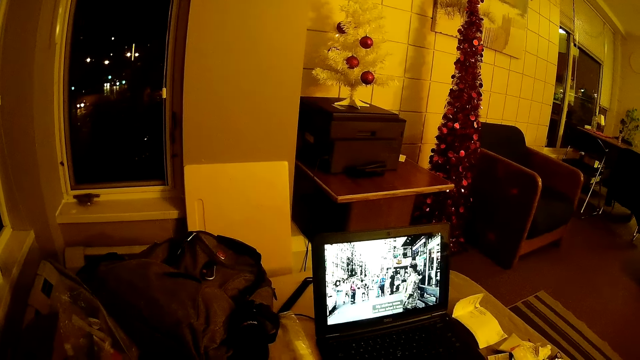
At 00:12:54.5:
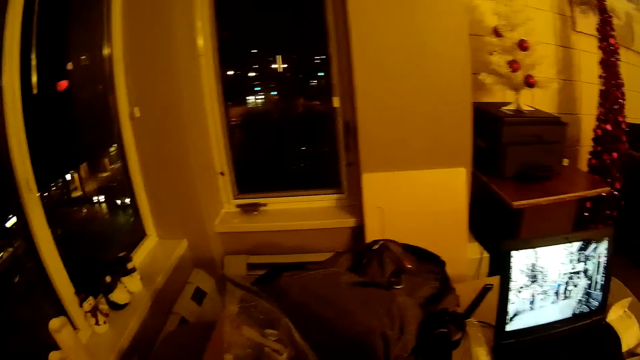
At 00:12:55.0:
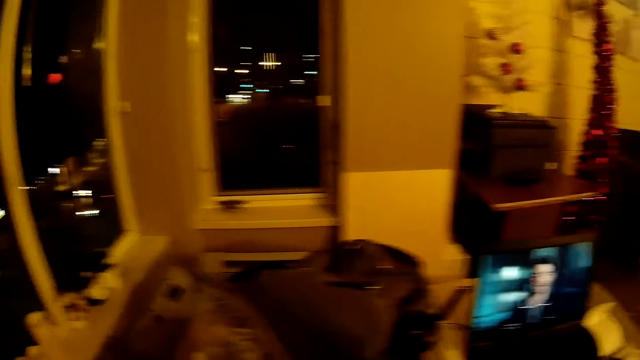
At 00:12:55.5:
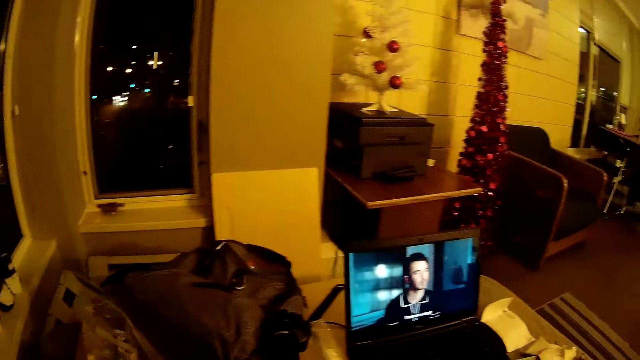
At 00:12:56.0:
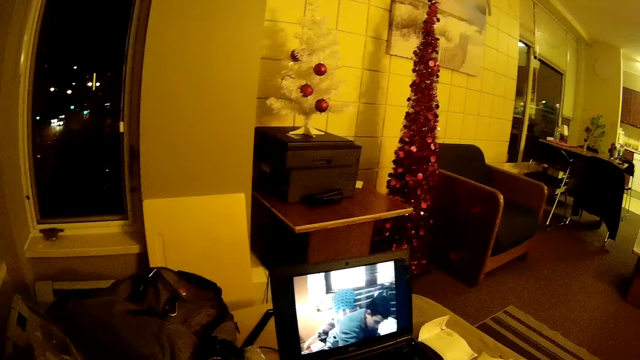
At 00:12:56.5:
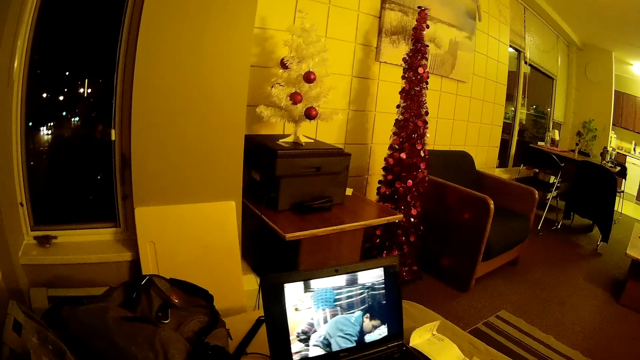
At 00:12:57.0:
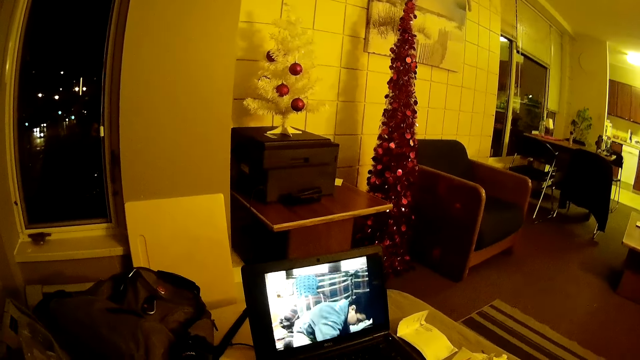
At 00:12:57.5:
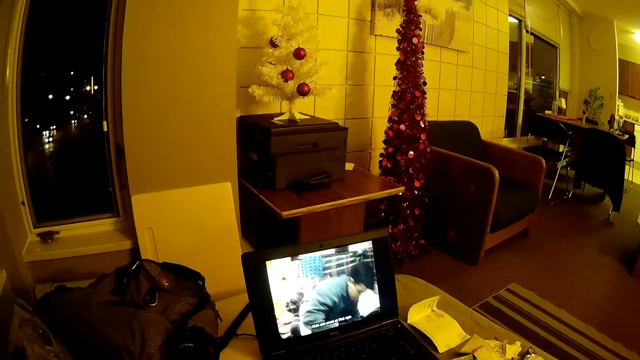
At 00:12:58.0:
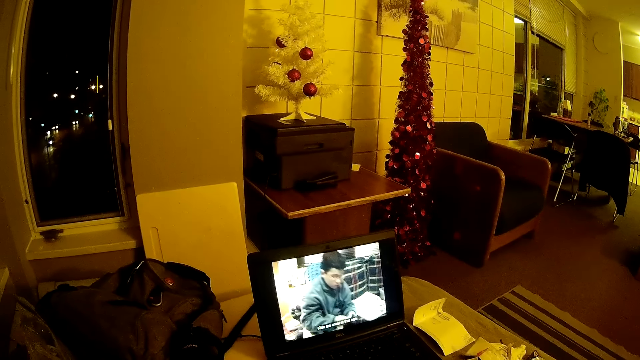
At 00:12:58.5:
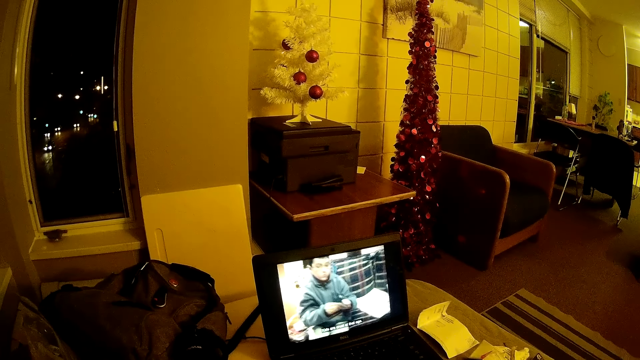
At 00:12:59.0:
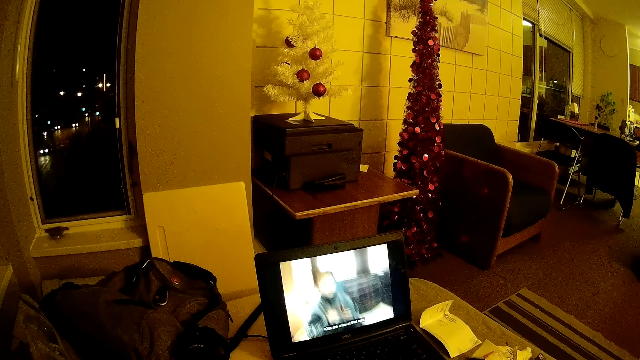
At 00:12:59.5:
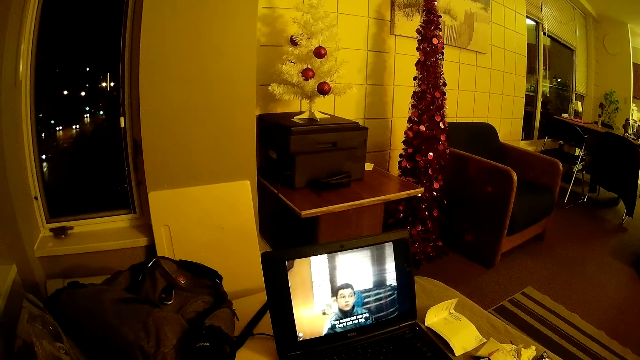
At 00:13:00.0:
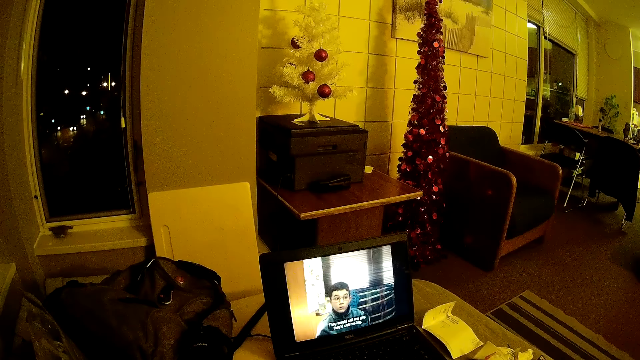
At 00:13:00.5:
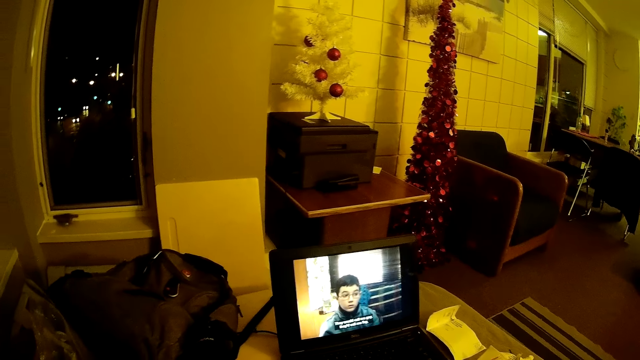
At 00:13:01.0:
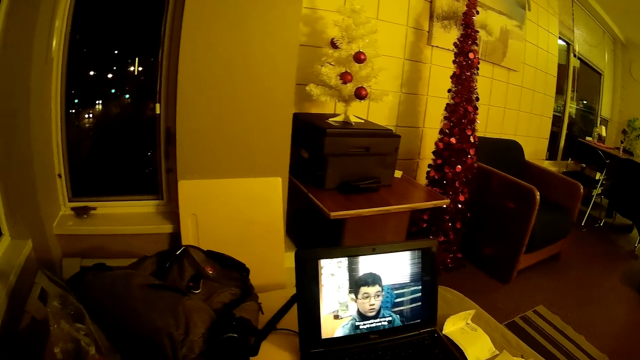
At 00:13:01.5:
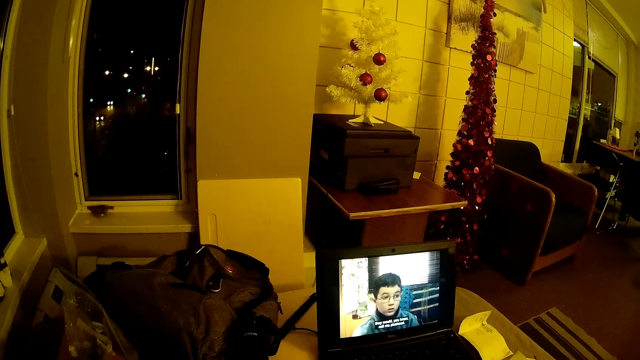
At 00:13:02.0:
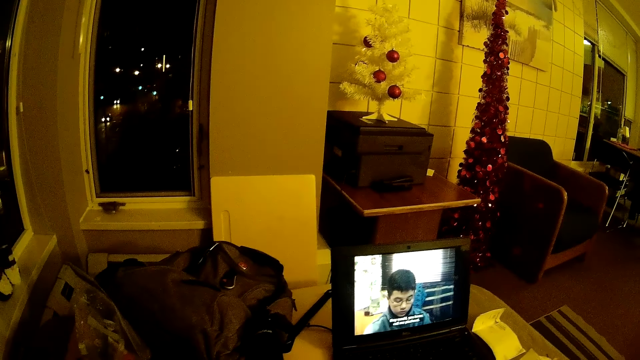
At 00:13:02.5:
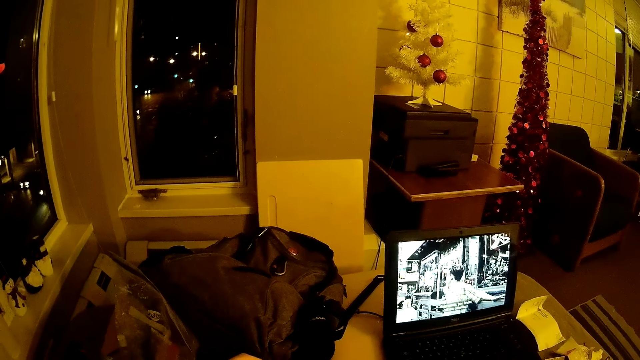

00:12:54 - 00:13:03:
The camera wearer looks around the room. They watch the video on the laptop.

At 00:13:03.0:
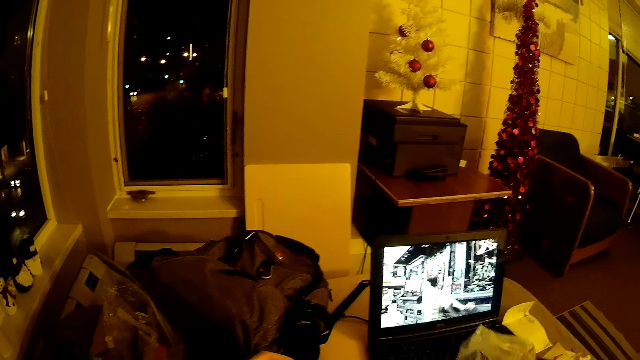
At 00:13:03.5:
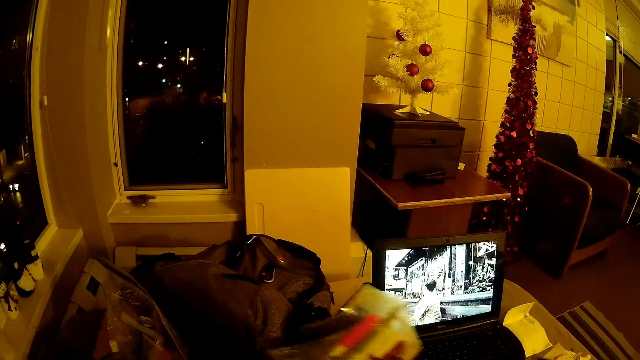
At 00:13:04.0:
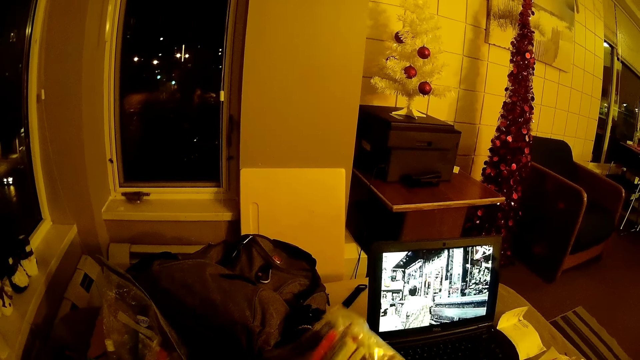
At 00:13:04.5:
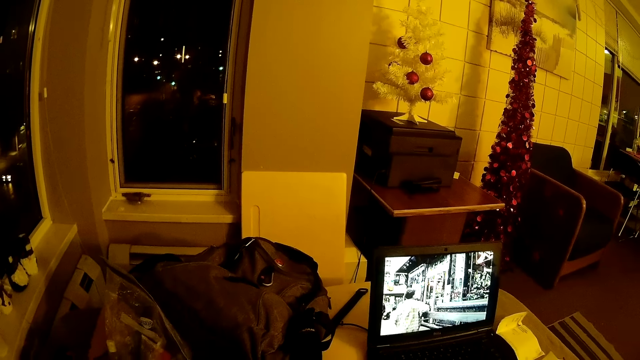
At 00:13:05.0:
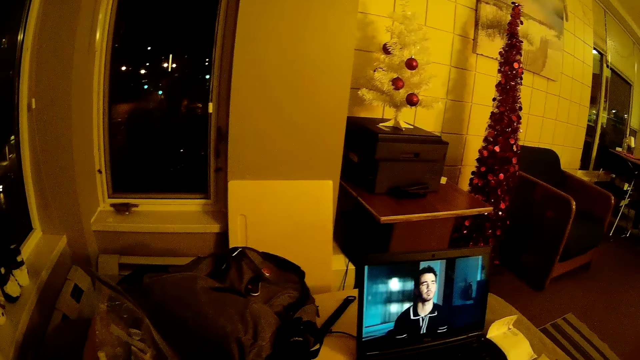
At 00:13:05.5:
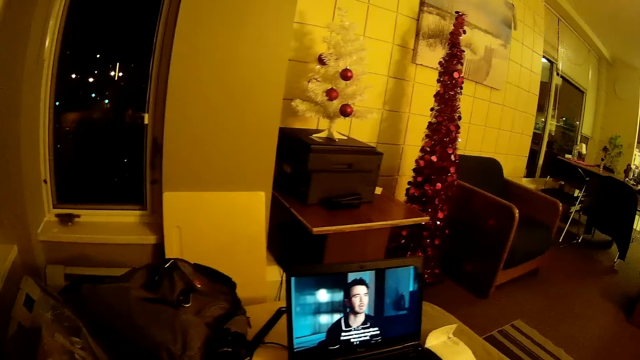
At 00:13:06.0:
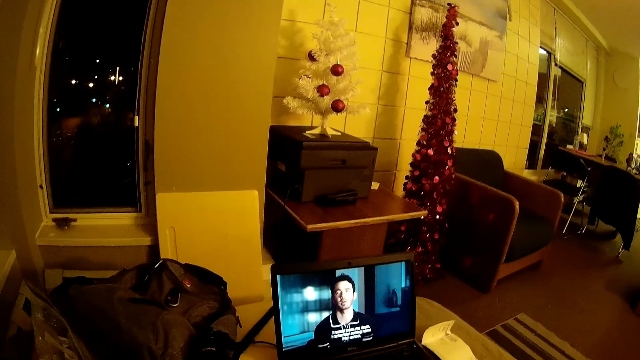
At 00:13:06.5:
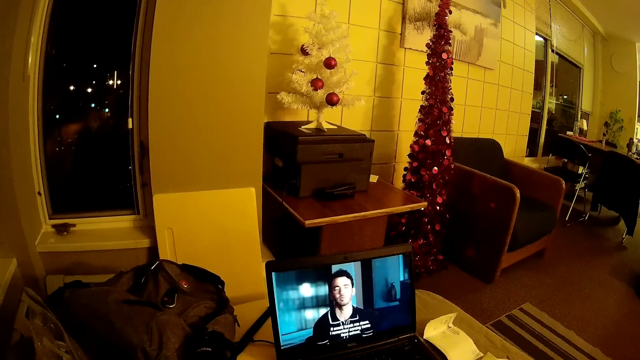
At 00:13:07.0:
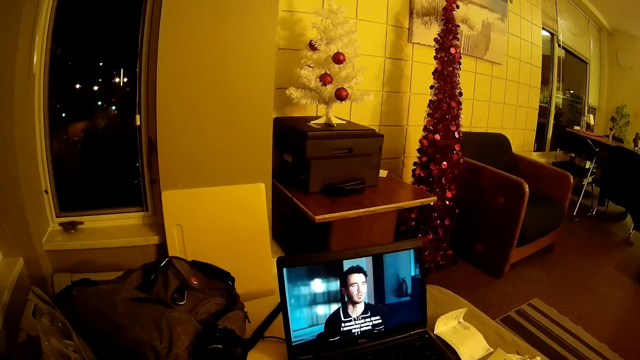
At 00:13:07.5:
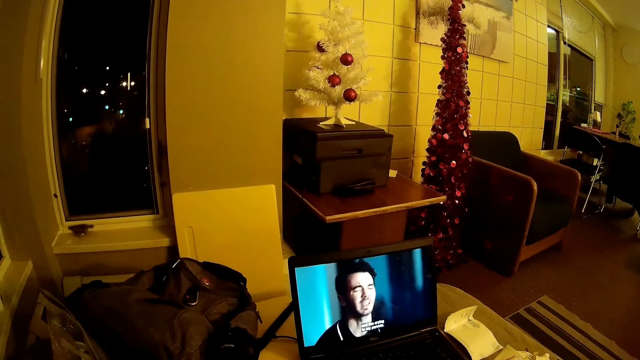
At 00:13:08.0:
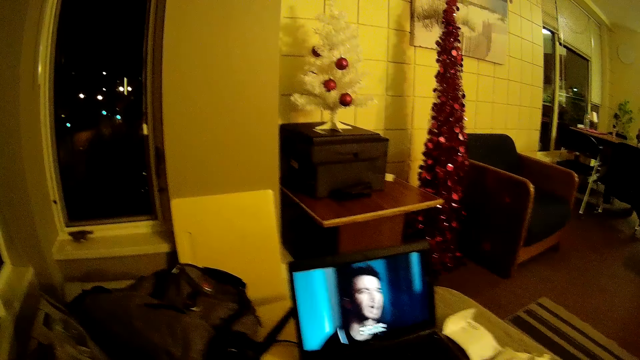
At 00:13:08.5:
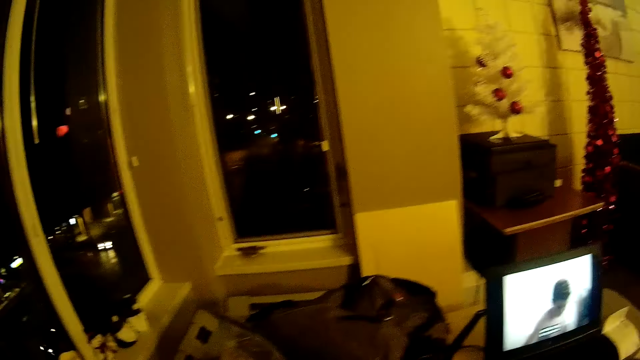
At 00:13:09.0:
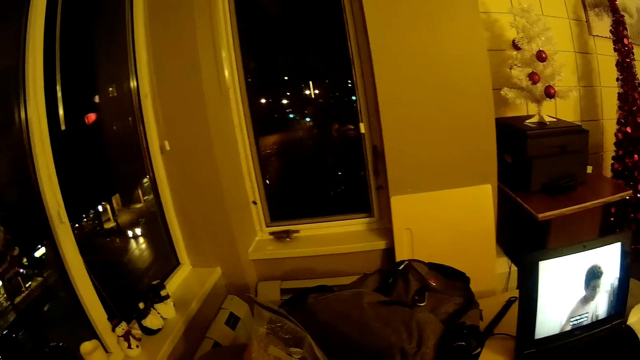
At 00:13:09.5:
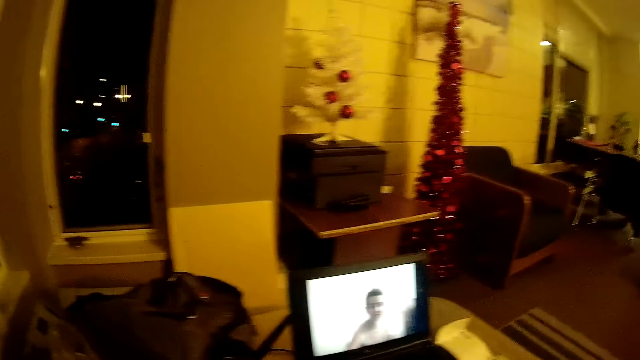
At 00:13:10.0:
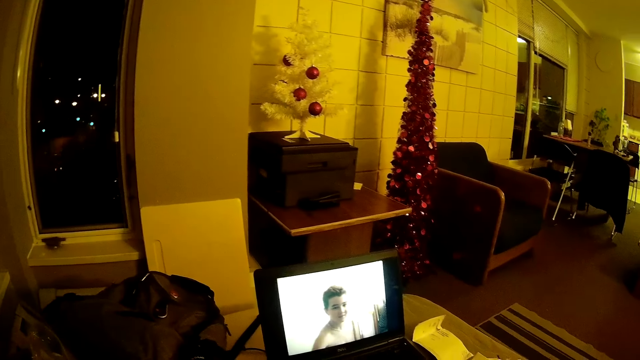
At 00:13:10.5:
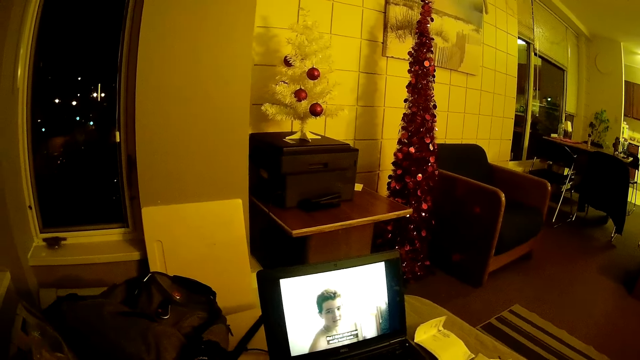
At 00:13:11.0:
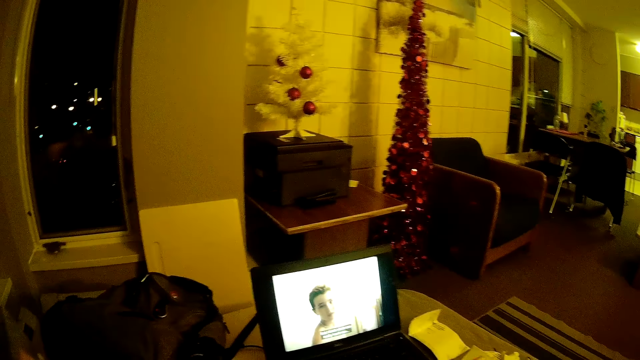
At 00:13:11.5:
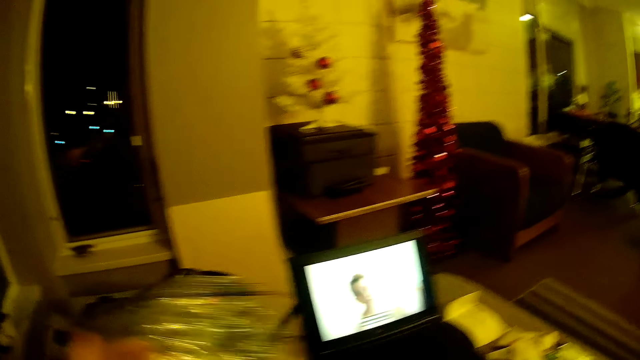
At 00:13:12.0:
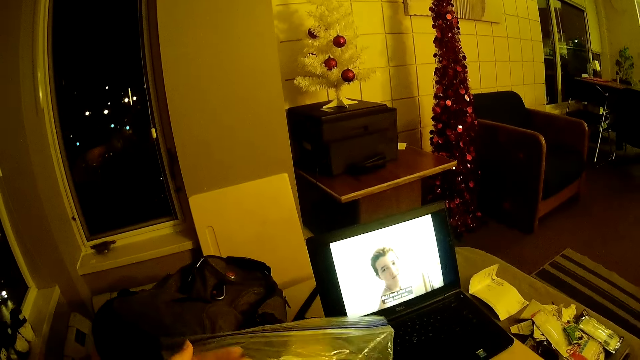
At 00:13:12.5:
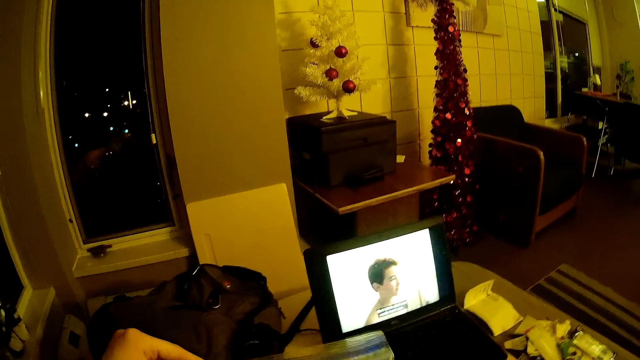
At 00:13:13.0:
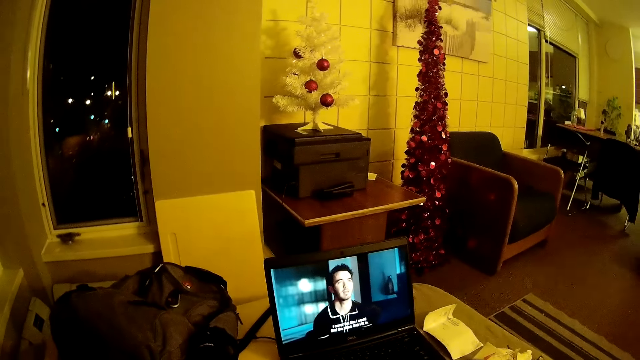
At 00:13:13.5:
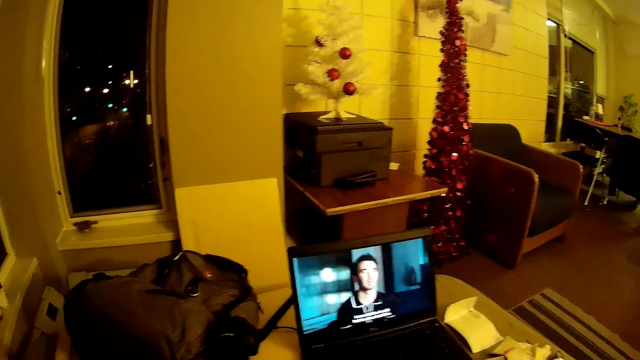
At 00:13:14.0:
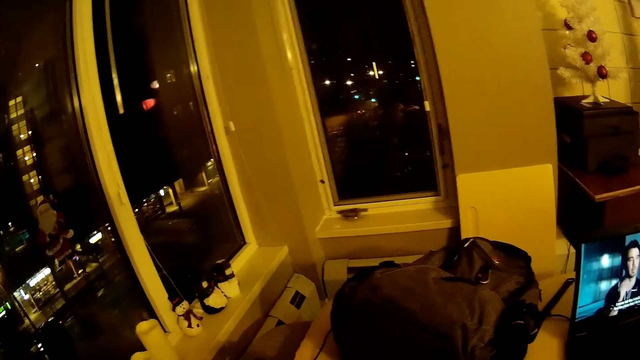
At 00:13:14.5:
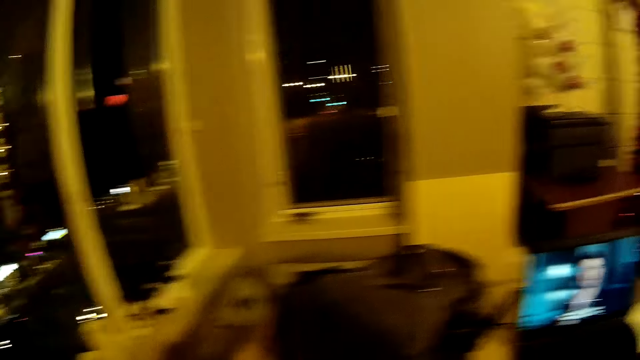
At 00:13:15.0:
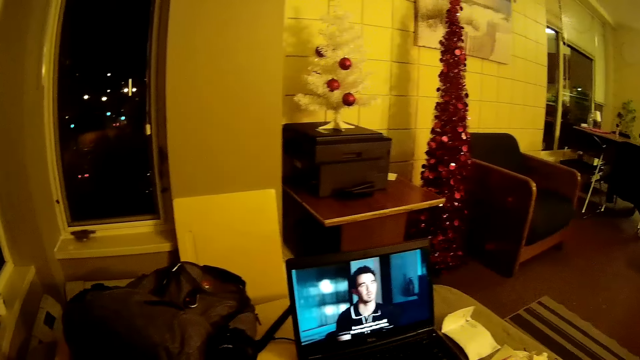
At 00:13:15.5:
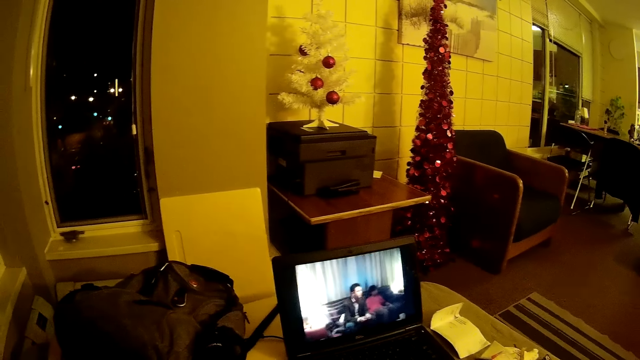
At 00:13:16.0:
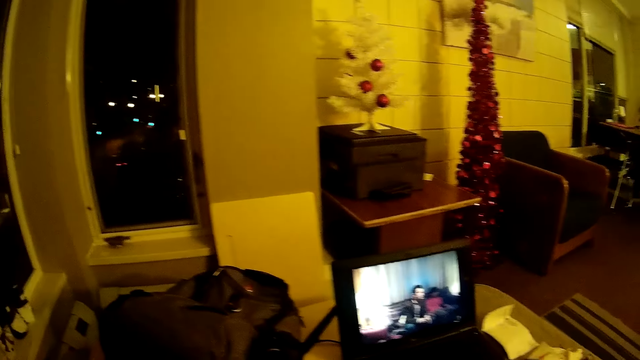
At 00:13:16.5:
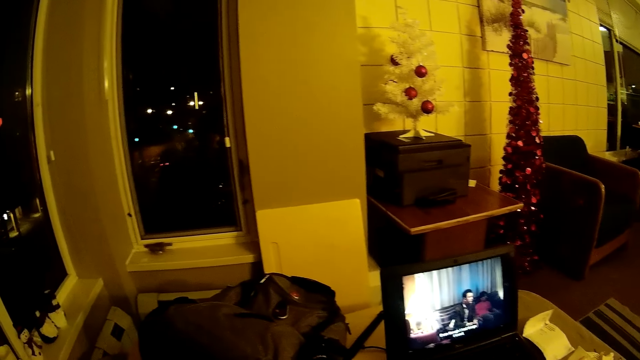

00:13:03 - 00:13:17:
The camera wearer lifts up a polythene pack or nylon paper. They watch the video on the laptop. They look around. They hold the polythene pack and fix the nylon paper. They watch the video on the laptop and look around.
